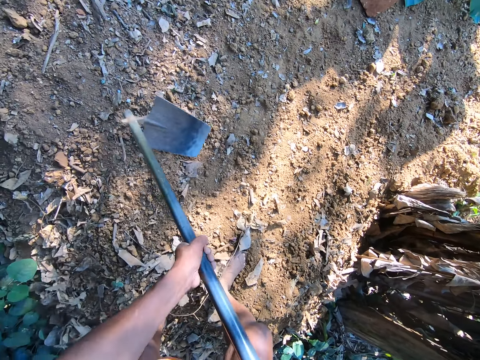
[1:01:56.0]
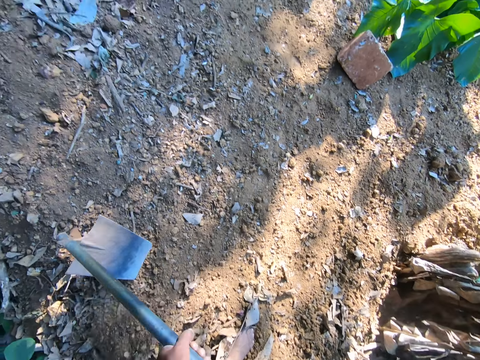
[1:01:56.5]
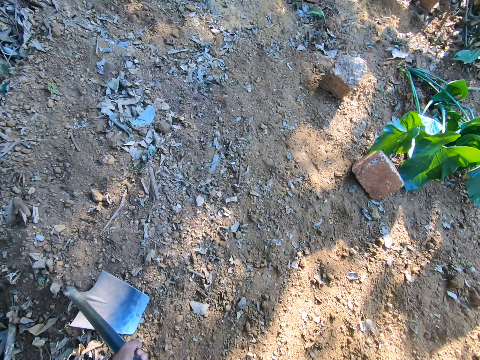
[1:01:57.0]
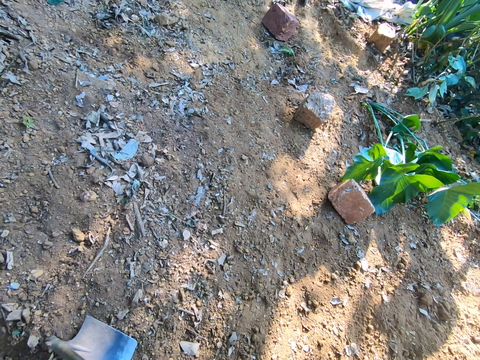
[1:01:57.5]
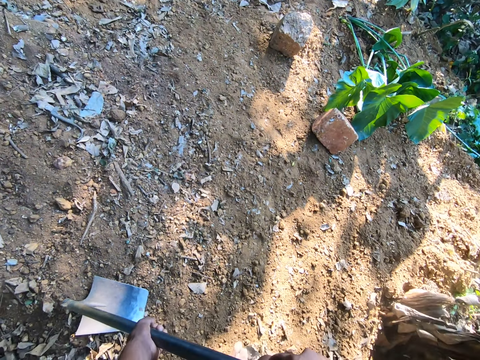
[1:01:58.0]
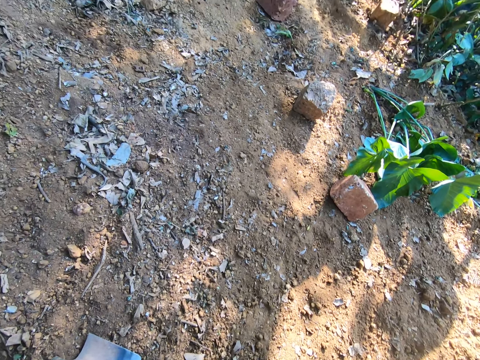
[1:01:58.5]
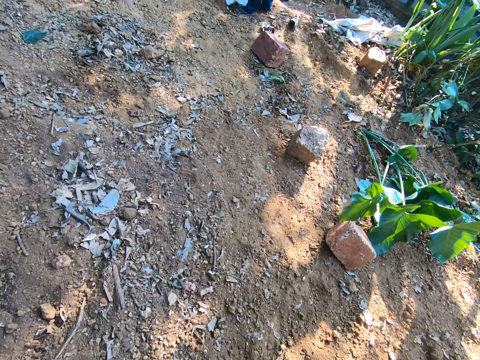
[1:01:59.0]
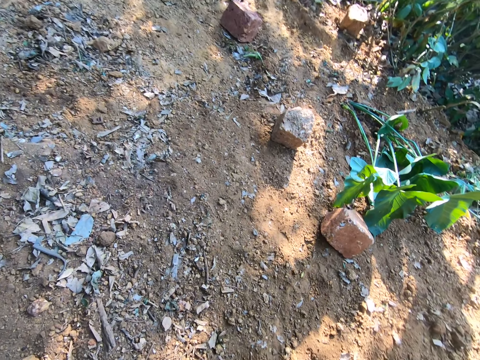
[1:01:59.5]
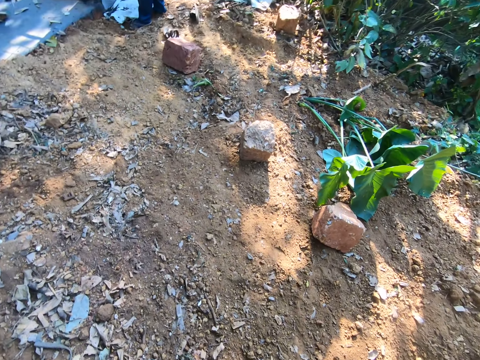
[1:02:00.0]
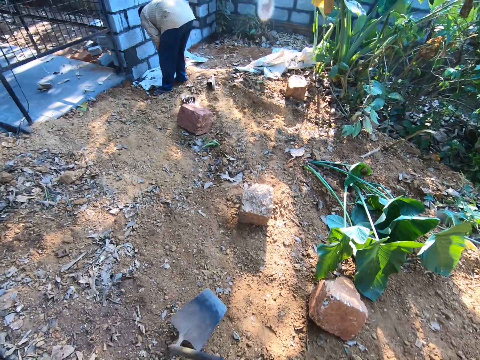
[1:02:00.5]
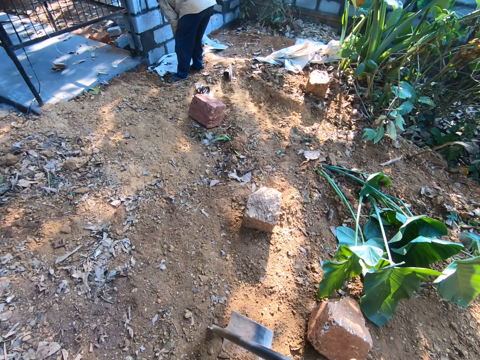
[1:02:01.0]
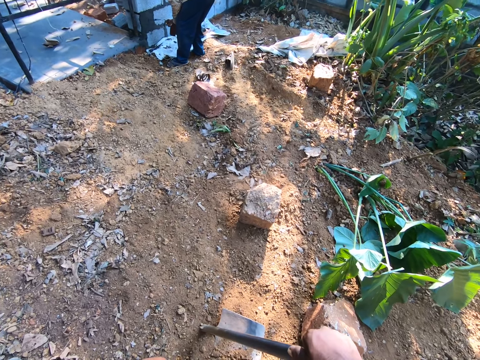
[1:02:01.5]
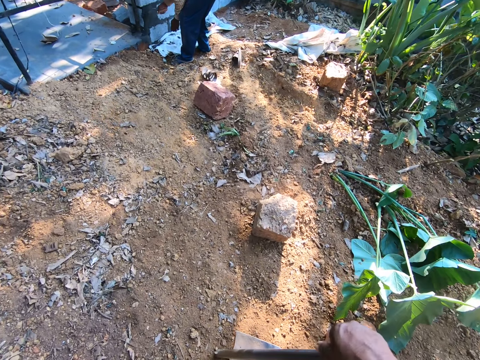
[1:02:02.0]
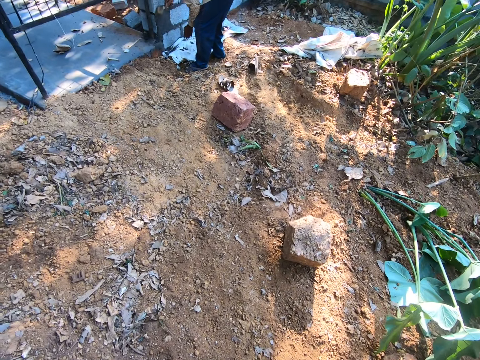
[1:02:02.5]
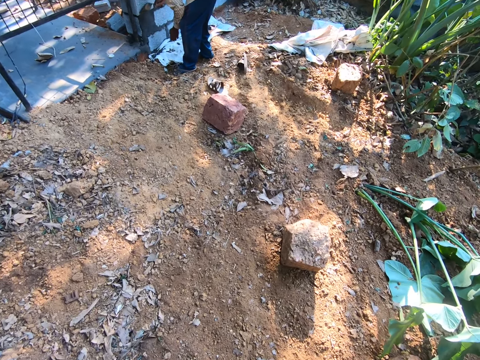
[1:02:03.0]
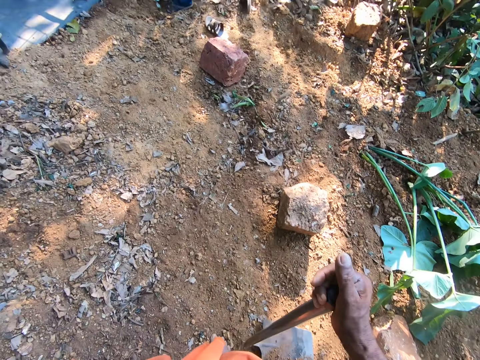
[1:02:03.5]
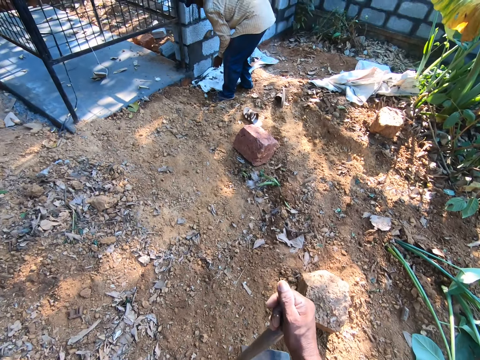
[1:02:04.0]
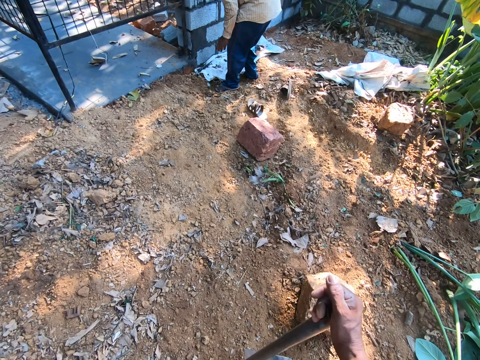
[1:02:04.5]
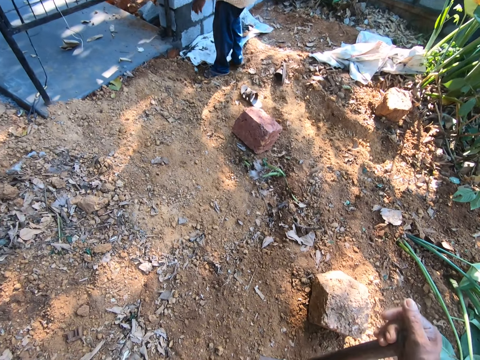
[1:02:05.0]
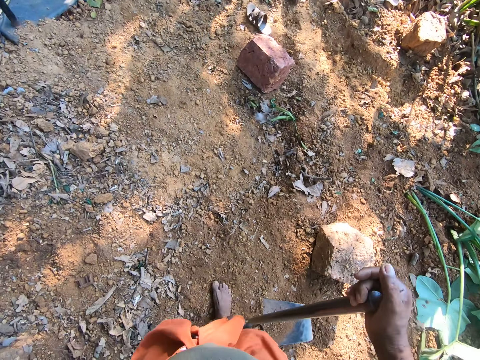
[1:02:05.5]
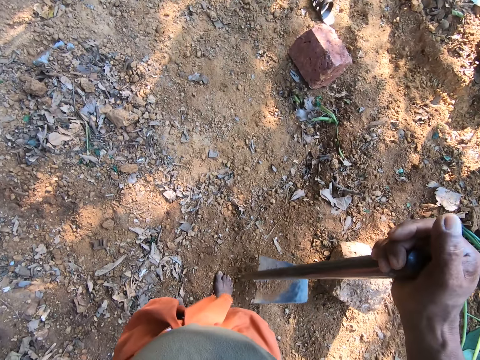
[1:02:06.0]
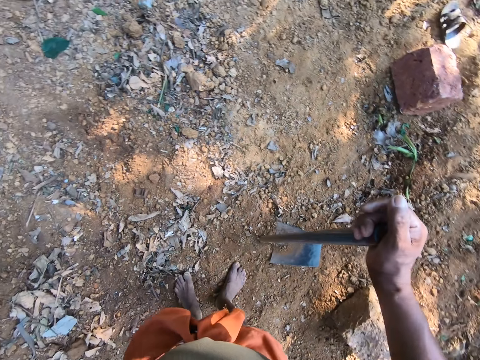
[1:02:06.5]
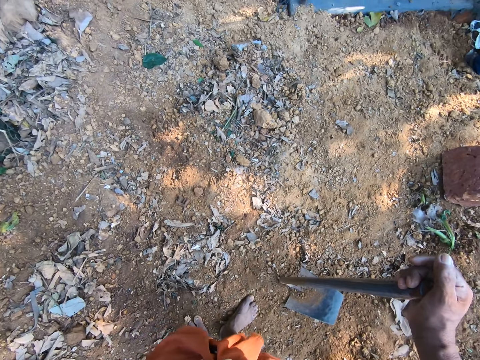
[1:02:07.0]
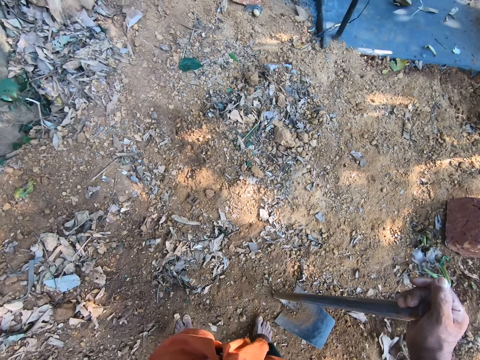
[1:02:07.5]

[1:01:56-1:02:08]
The camera wearer holds the hoe on the ground in an upright position with his left hand. He walks around. He holds the hoe on the ground in an upright position with his right hand.

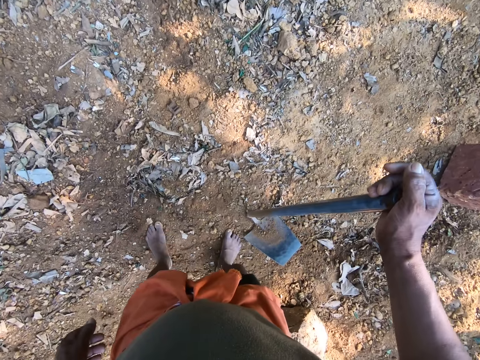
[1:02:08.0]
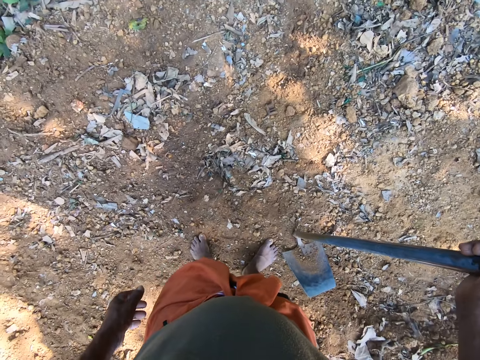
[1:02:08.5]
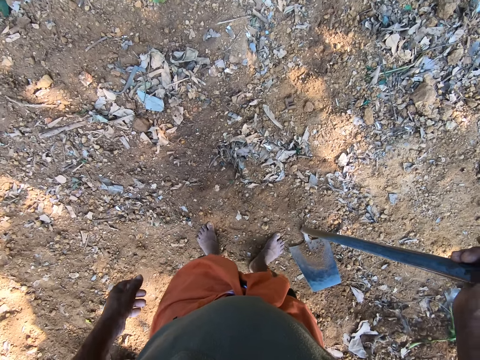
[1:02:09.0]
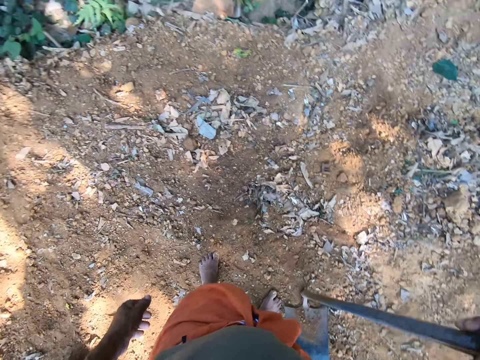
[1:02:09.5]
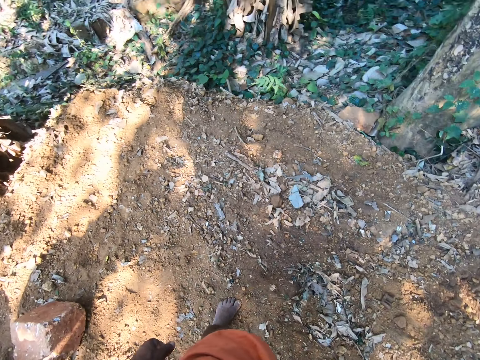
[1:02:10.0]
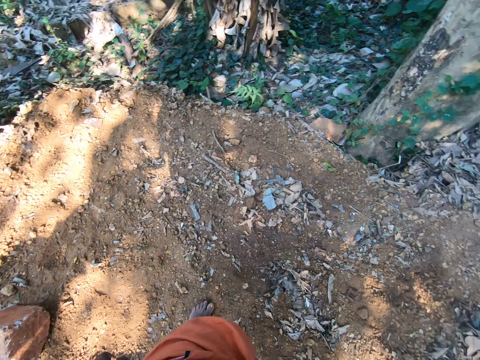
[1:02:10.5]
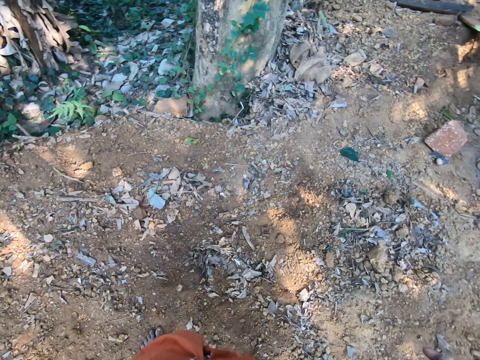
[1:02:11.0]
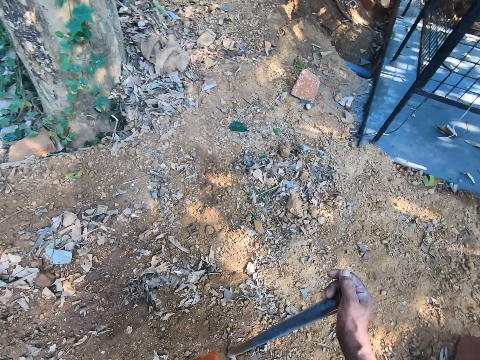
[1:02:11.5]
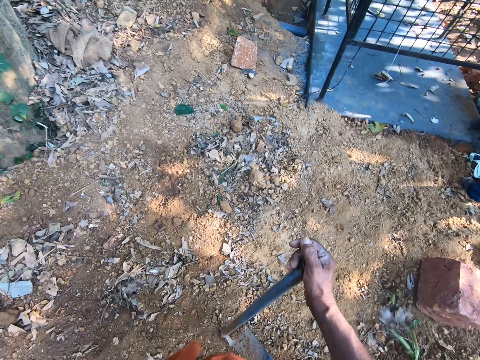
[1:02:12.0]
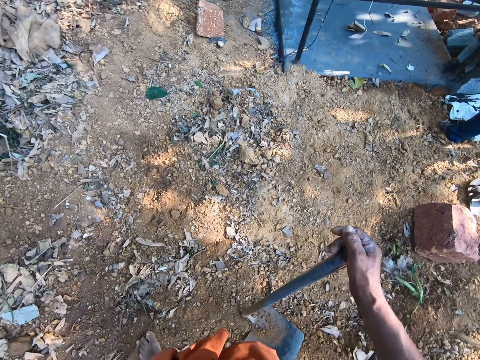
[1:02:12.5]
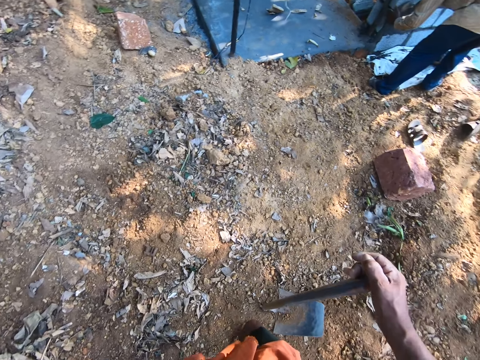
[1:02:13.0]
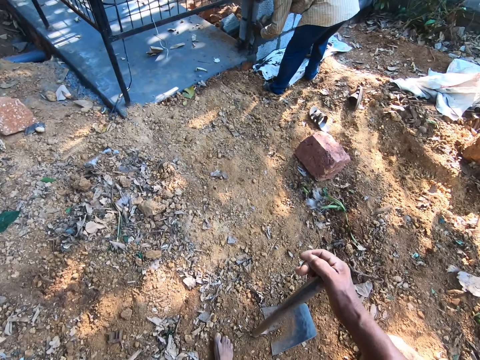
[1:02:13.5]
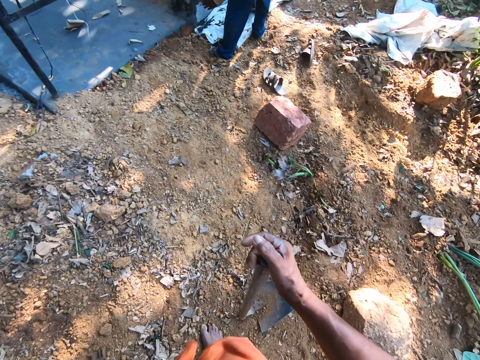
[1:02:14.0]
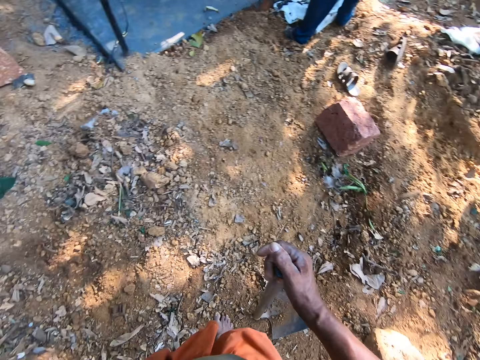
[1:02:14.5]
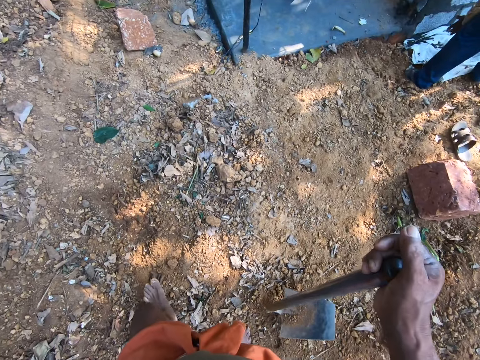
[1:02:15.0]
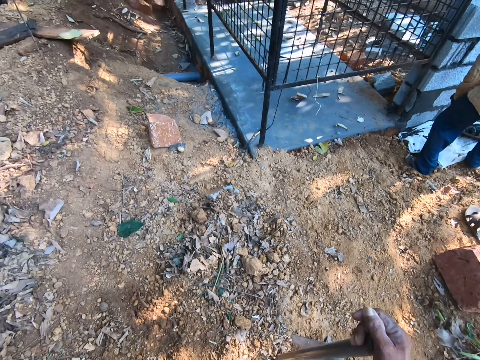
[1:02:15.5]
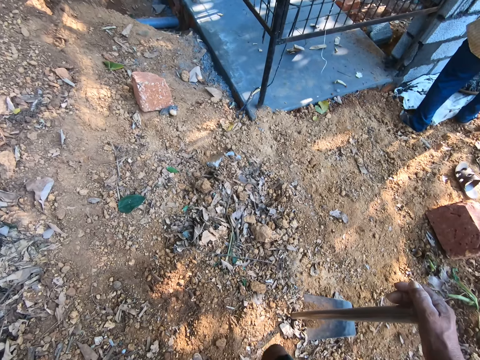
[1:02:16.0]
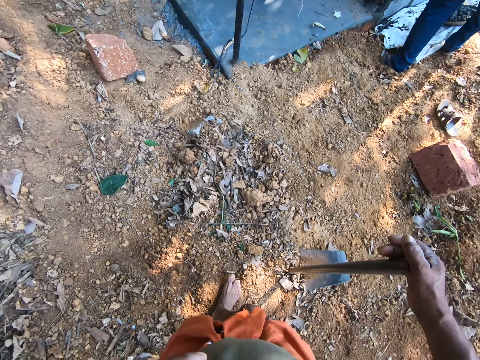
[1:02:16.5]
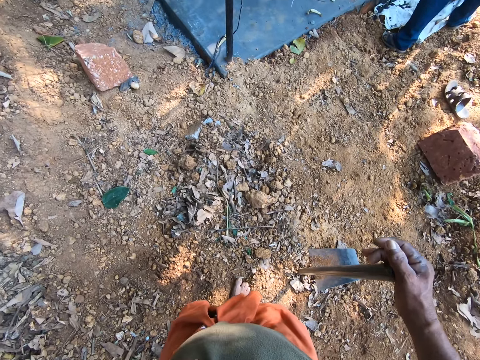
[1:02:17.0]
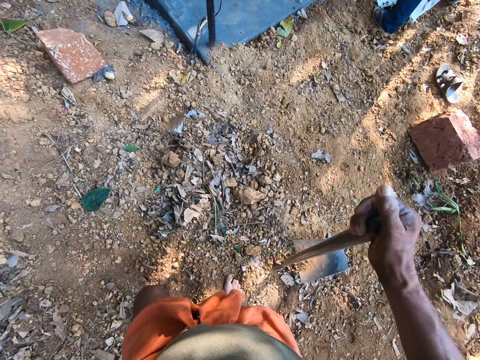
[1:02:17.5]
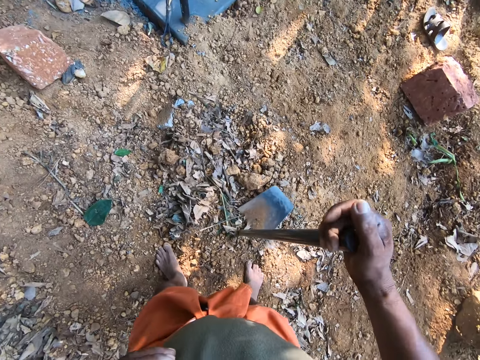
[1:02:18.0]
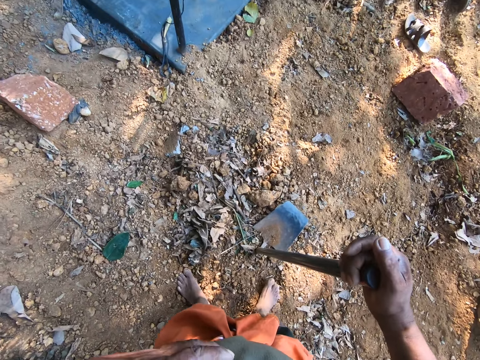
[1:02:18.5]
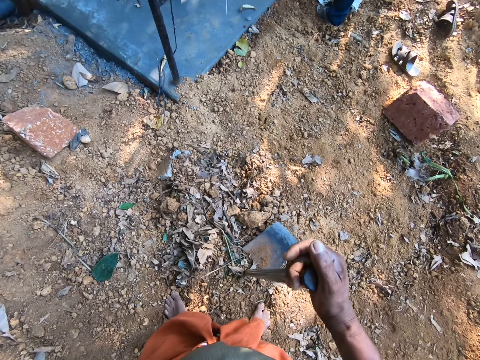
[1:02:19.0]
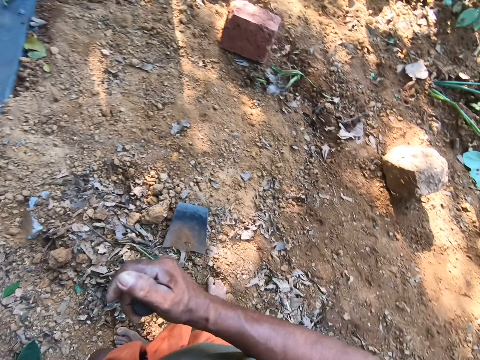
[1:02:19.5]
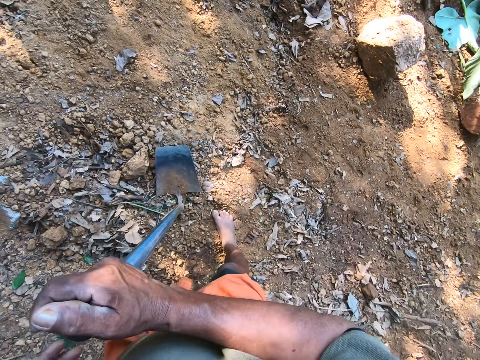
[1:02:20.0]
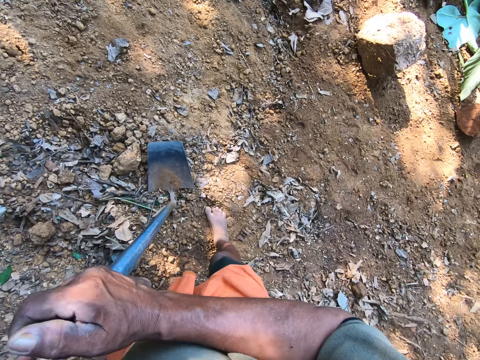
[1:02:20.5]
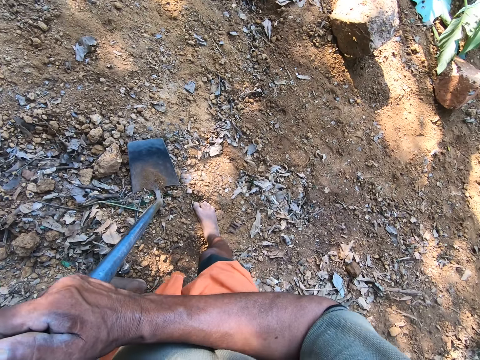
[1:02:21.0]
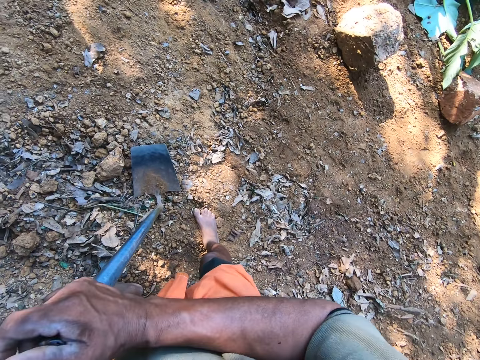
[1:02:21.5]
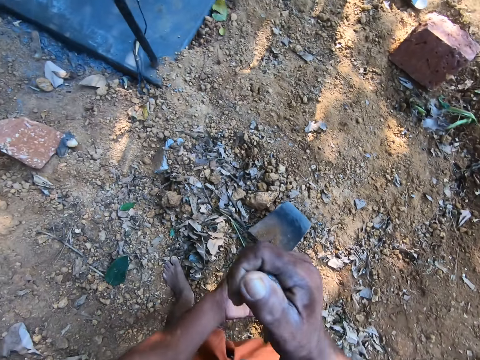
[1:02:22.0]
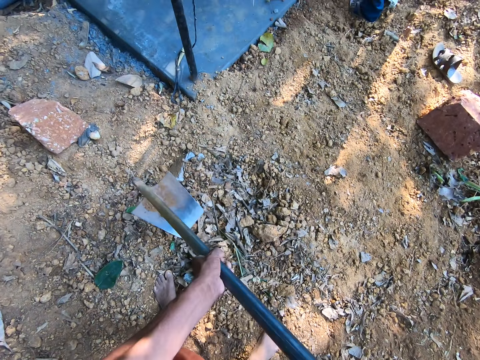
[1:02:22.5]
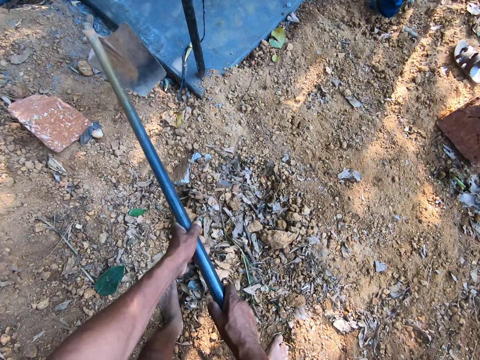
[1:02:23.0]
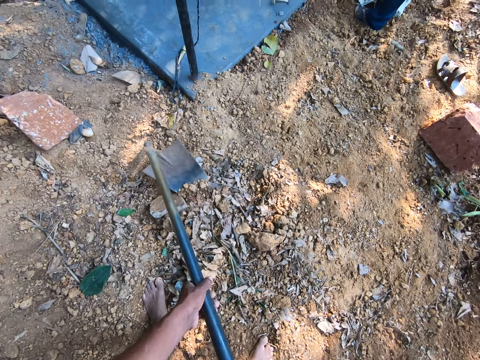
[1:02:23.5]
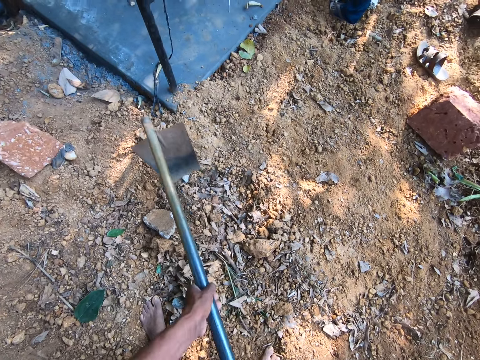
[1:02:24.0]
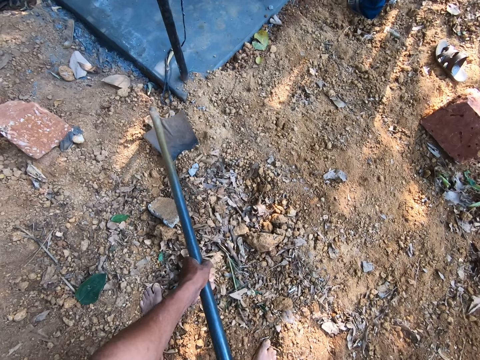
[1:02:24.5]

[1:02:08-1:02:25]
The camera wearer looks around. A man plasters a wall with a brick trowel in his right hand. The camera wearer walks around. He lifts the shovel. He looks around. He holds the hoe with both hands. He gathers debris on the ground with the hoe in his hands. He digs.
